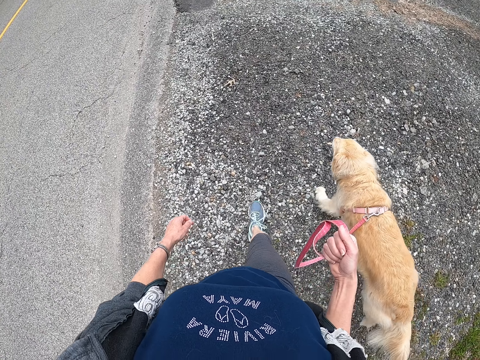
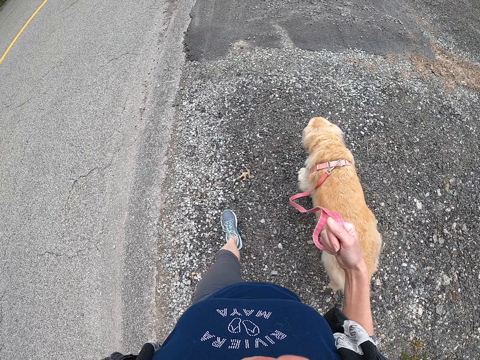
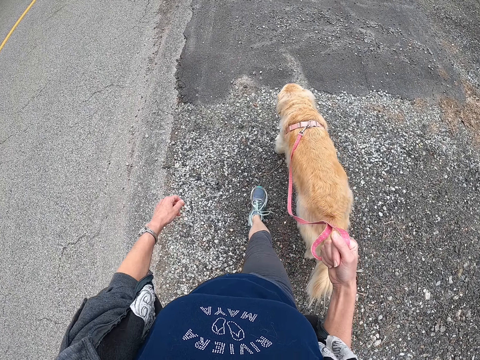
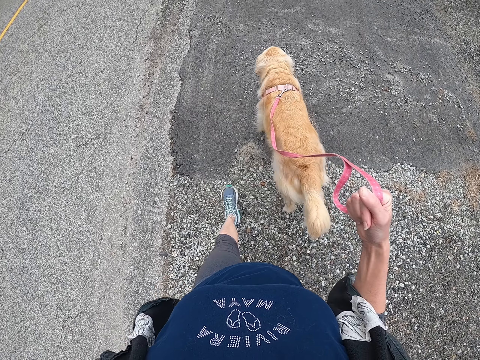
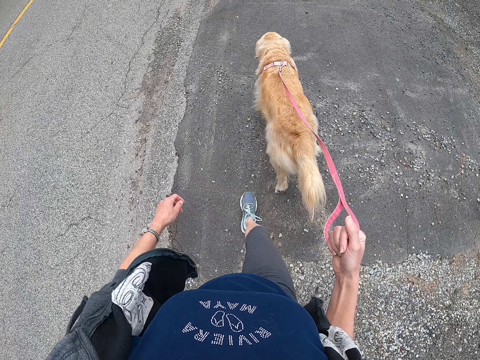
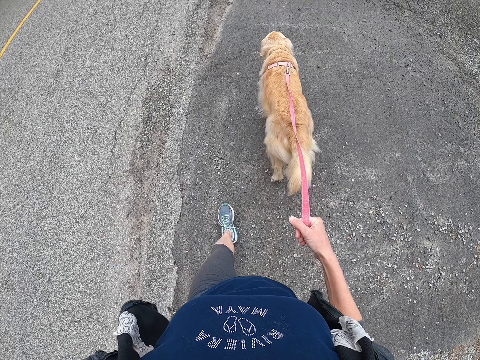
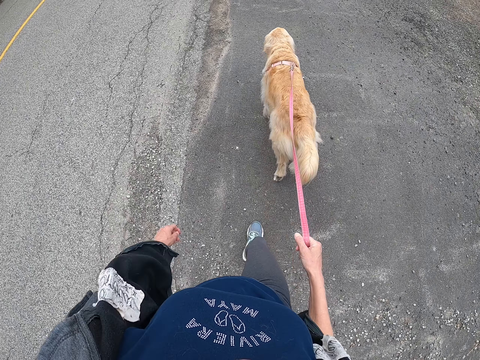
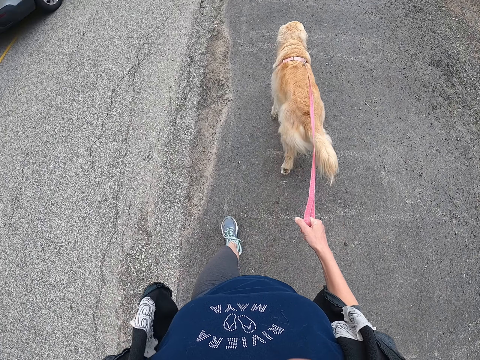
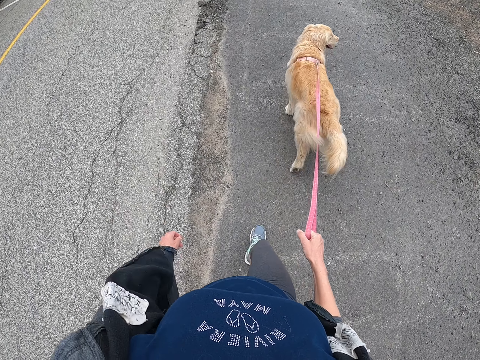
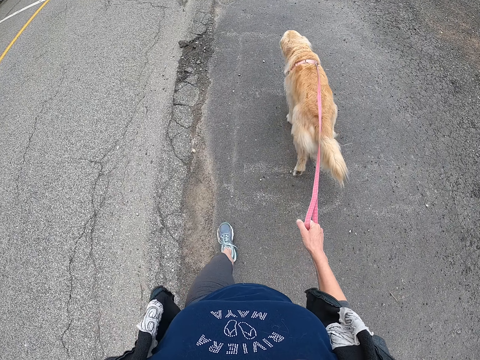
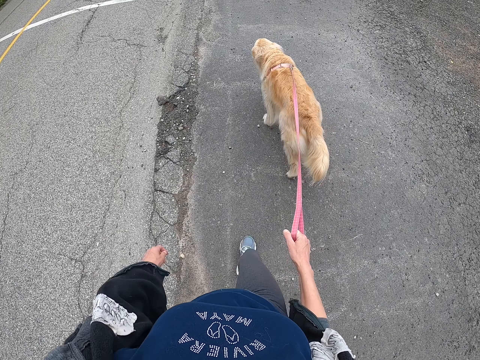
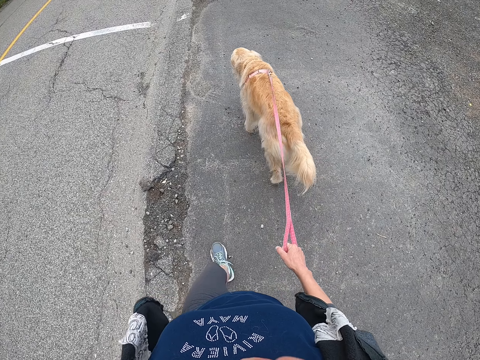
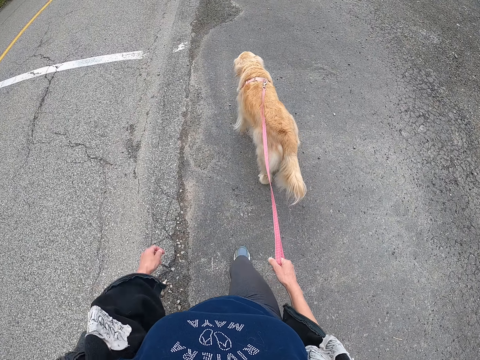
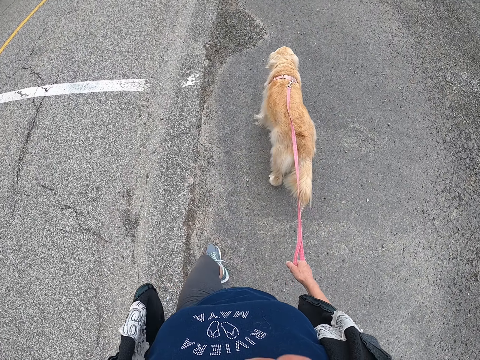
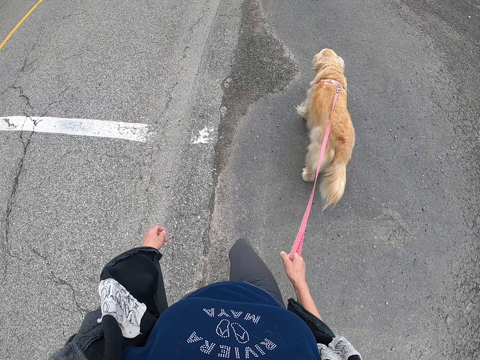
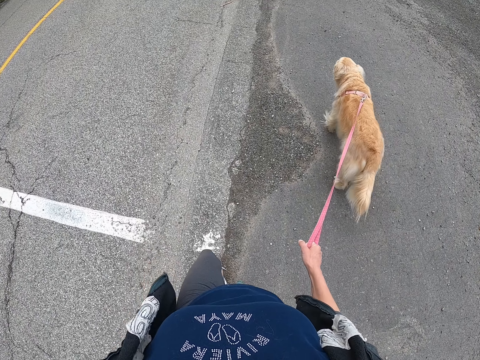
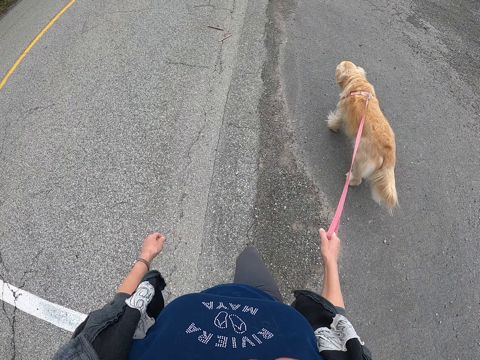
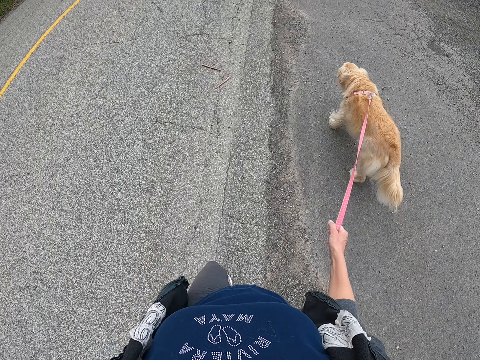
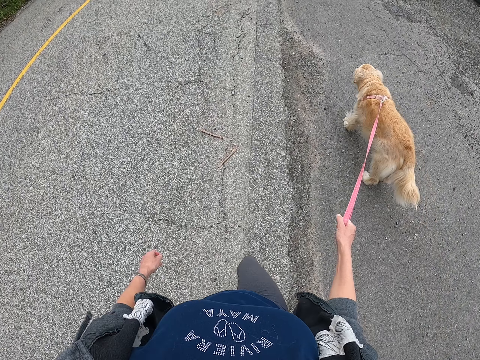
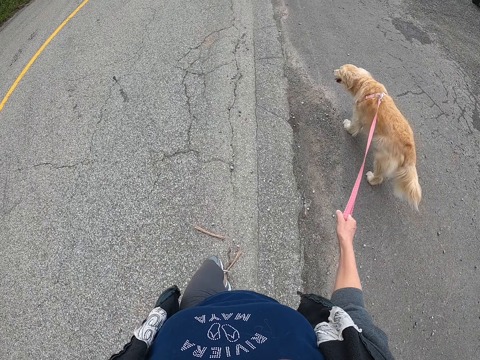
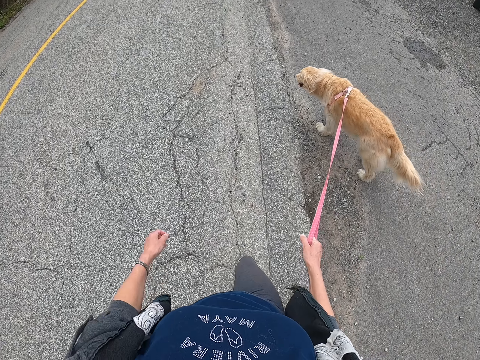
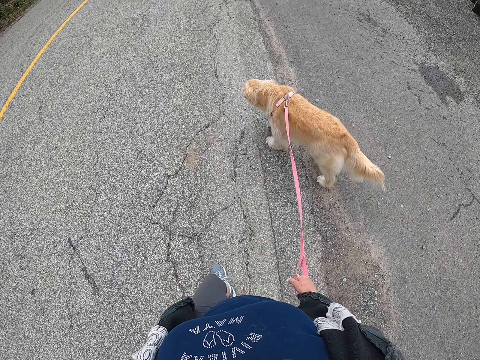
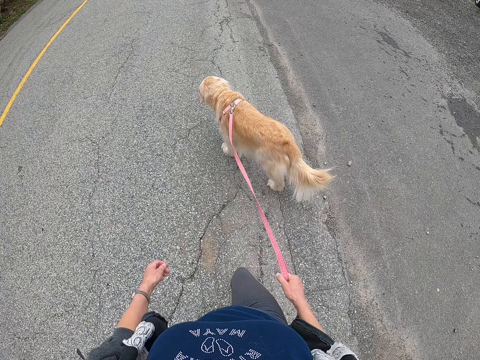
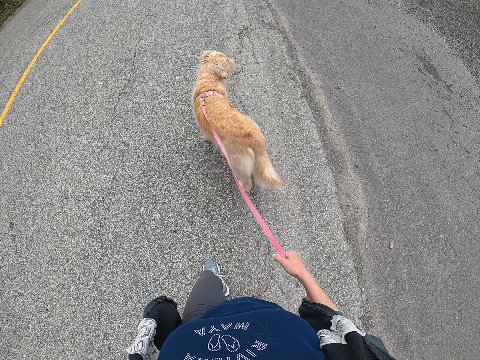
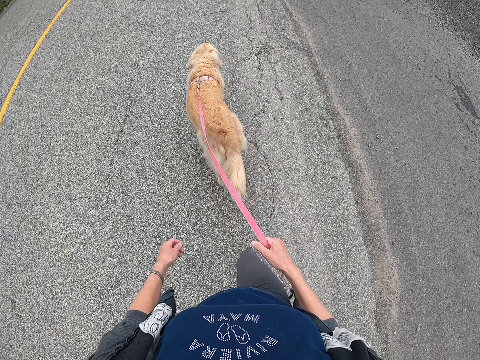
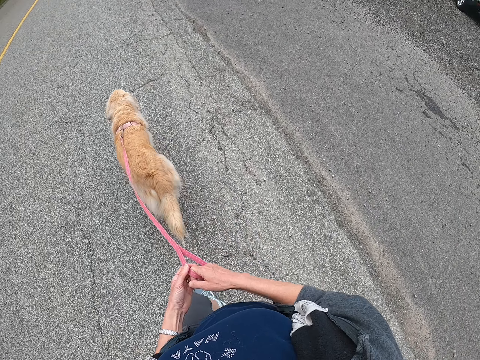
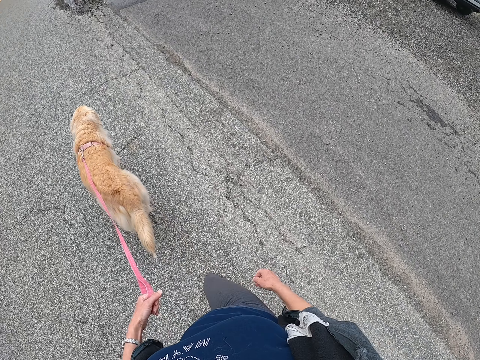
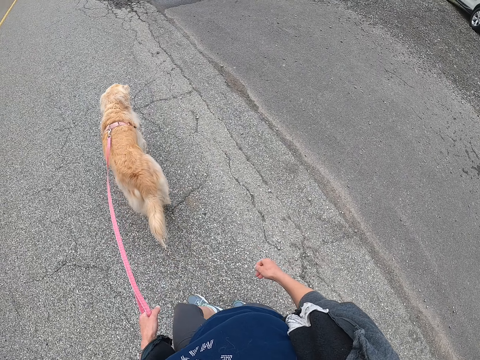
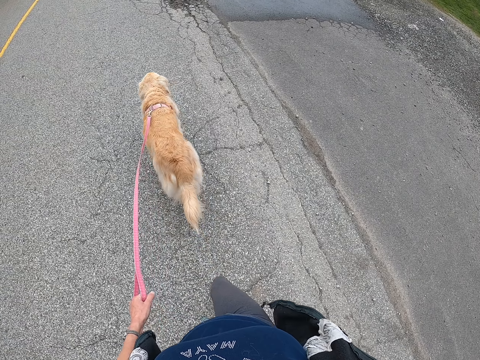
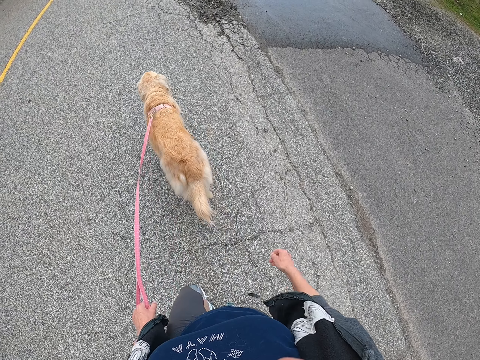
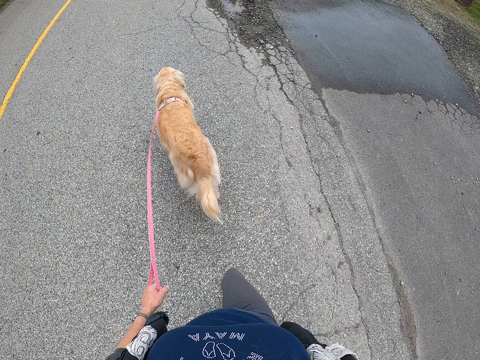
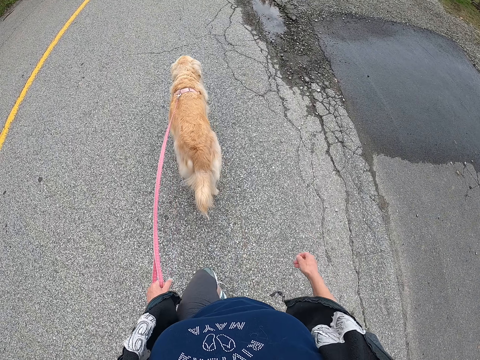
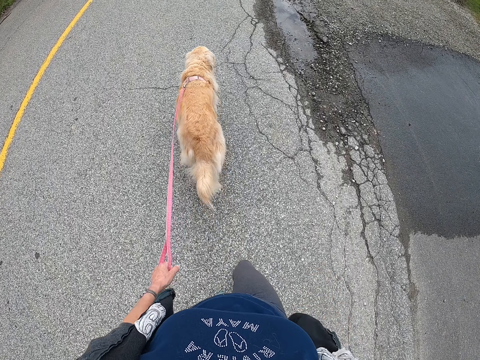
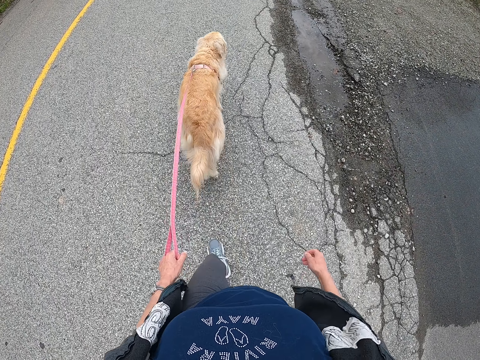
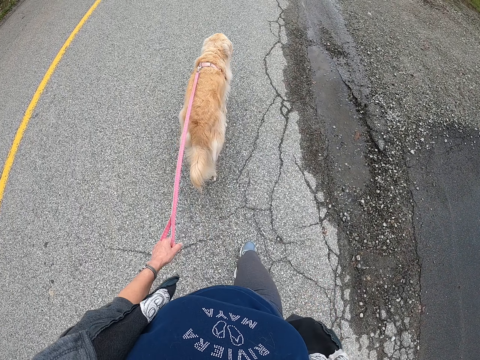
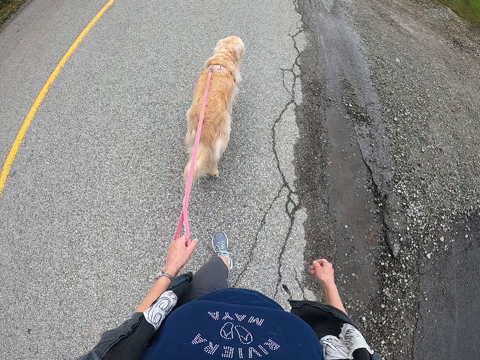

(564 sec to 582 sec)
The camera wearer takes the leash from the right hand. They walk the dog on the road.

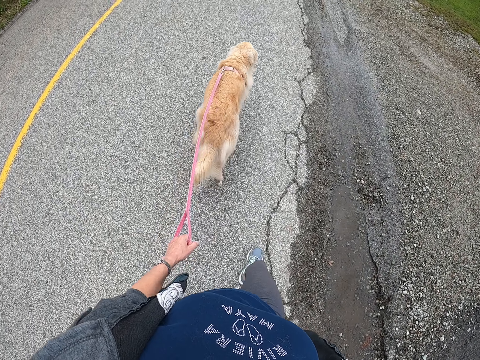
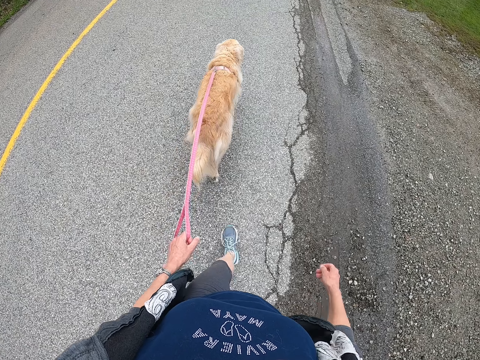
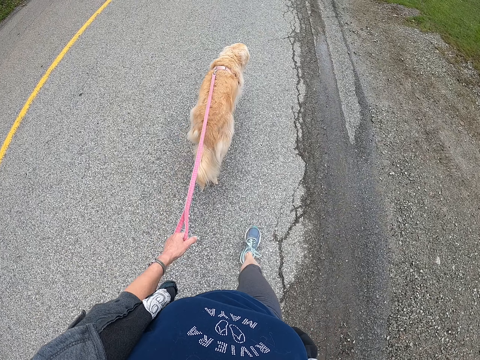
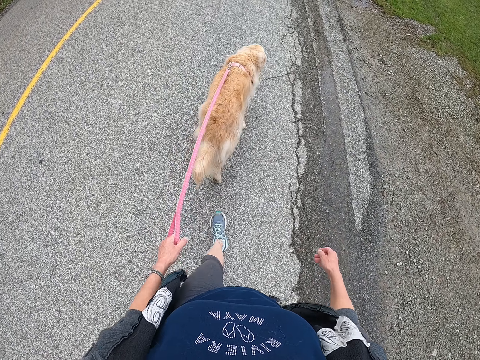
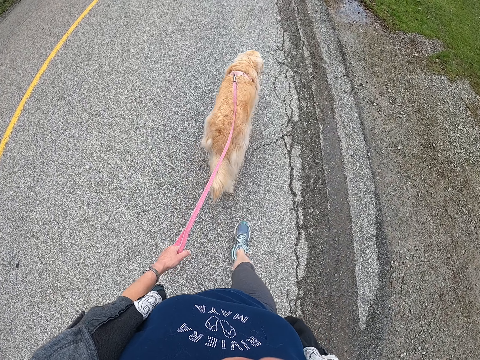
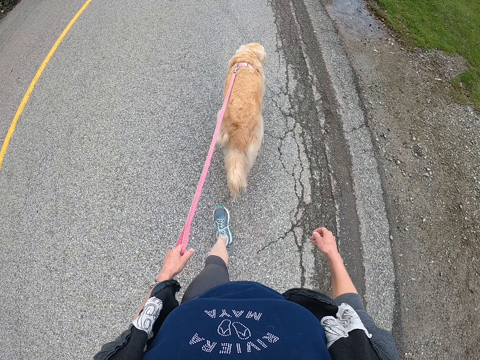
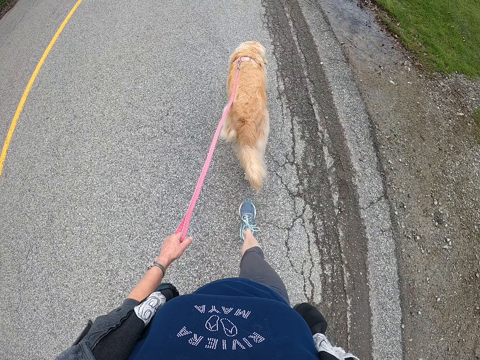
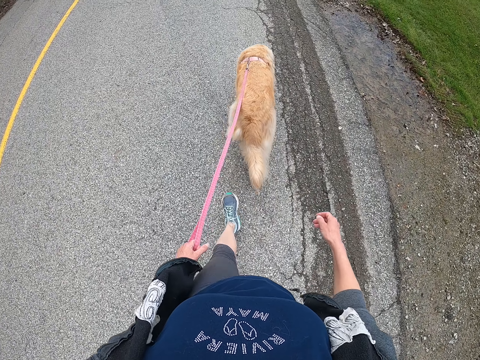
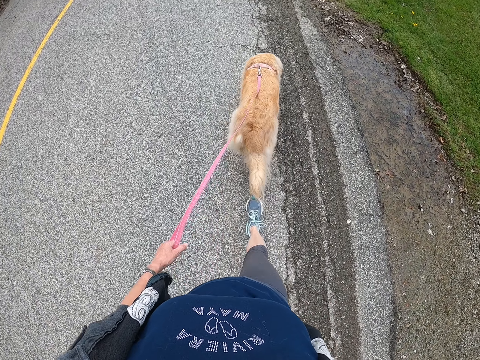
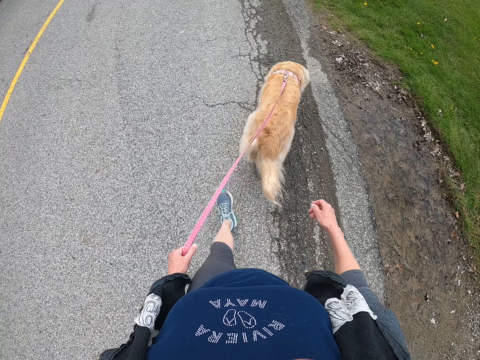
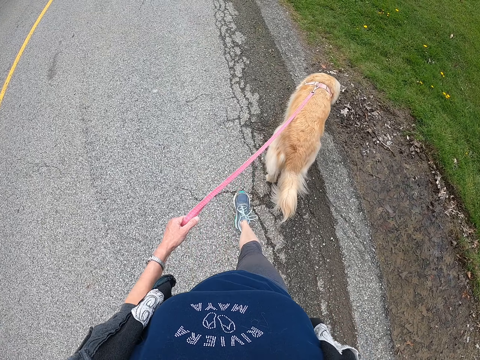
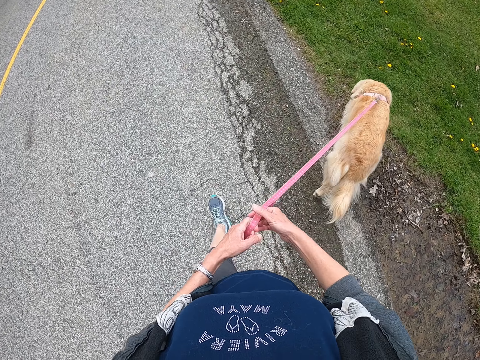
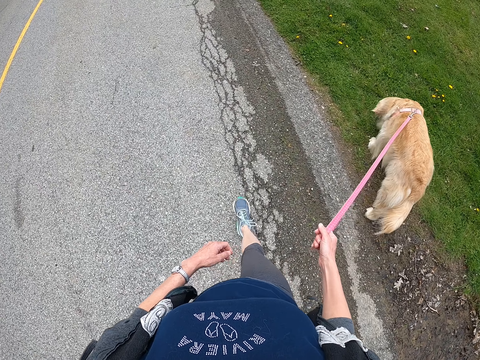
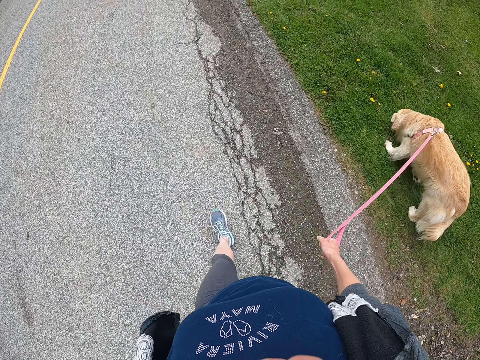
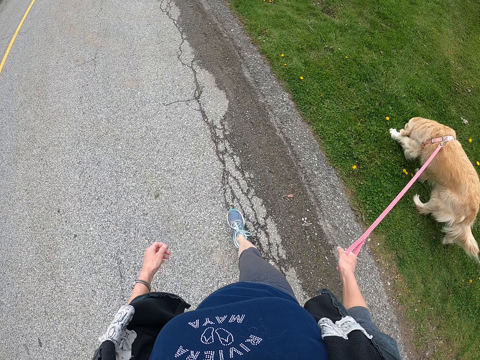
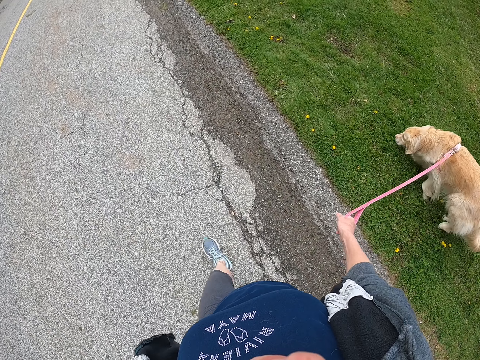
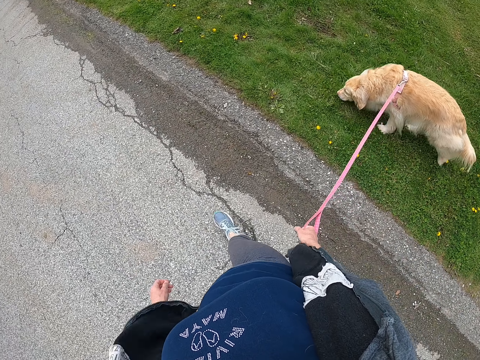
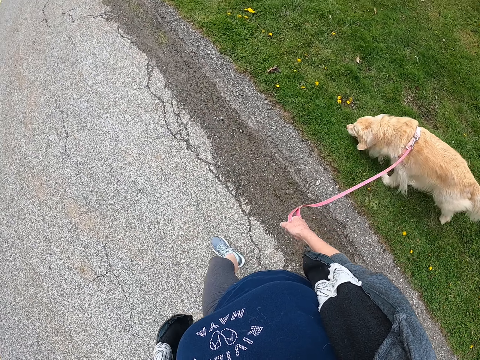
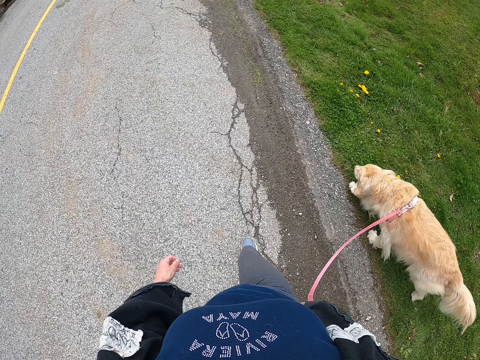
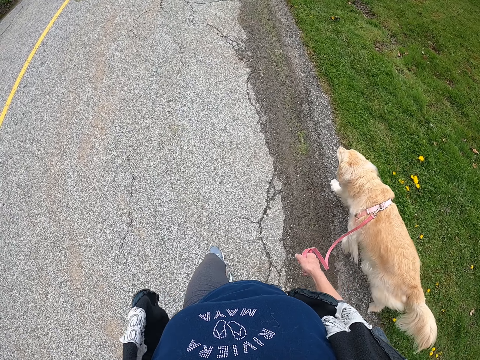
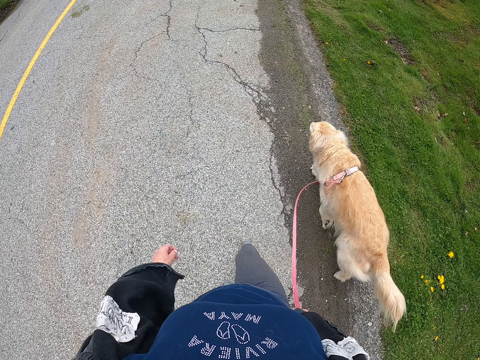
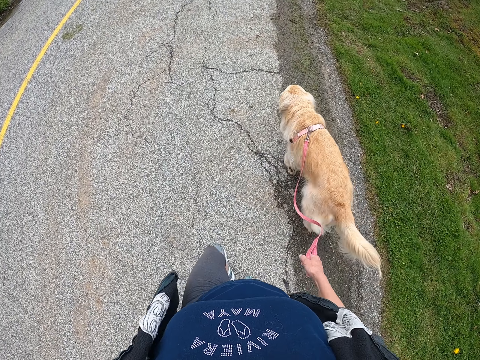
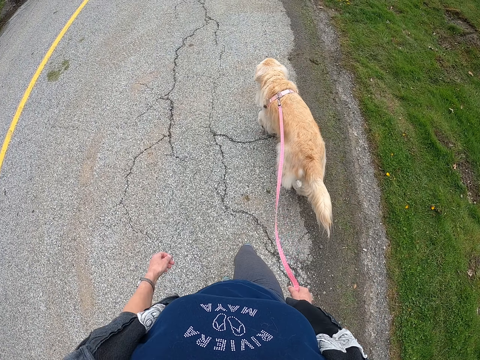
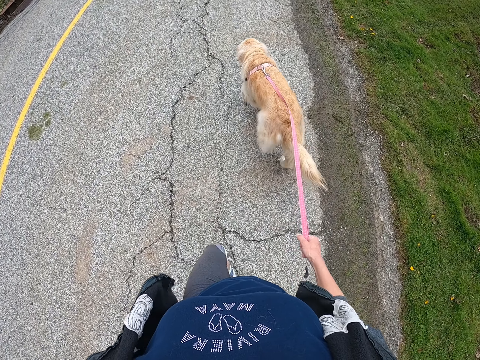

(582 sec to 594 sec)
The camera wearer takes the leash from the left hand. They walk the dog on the road.
